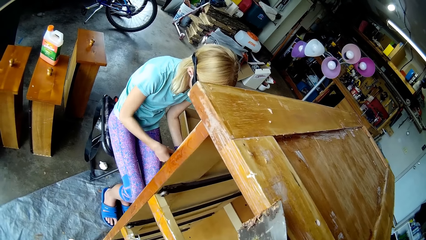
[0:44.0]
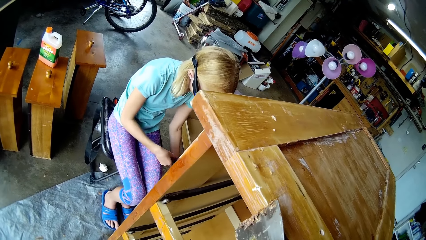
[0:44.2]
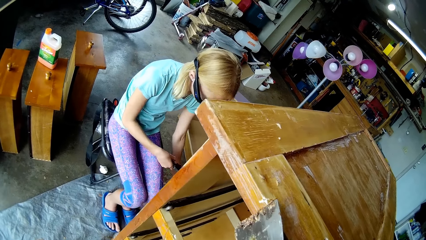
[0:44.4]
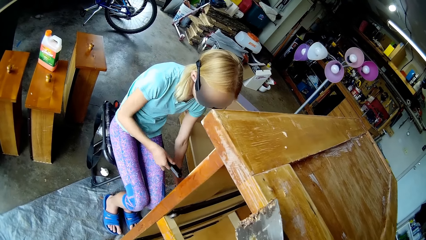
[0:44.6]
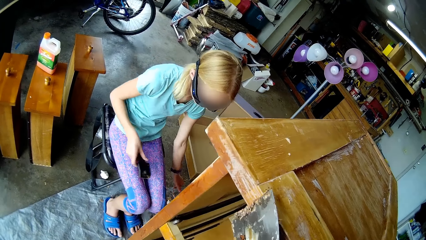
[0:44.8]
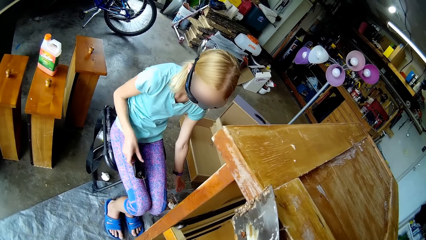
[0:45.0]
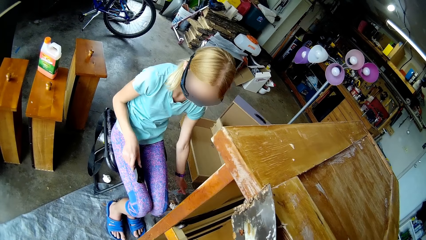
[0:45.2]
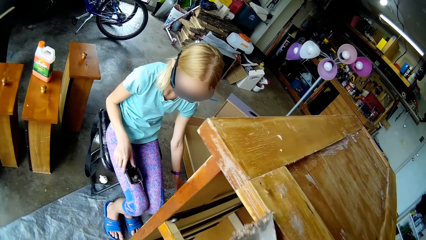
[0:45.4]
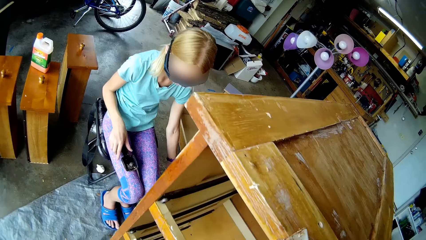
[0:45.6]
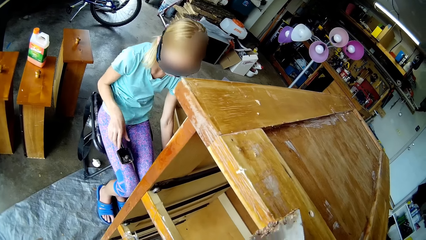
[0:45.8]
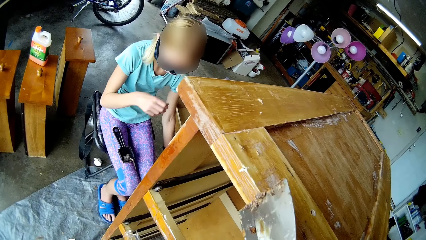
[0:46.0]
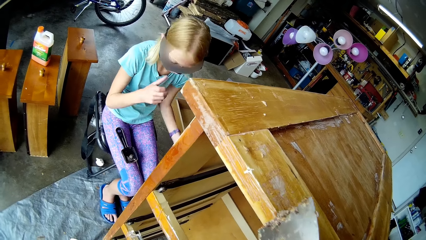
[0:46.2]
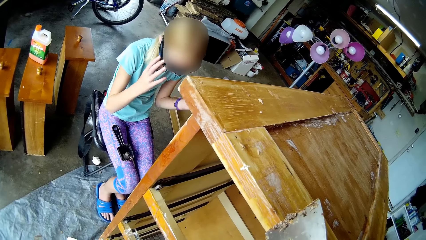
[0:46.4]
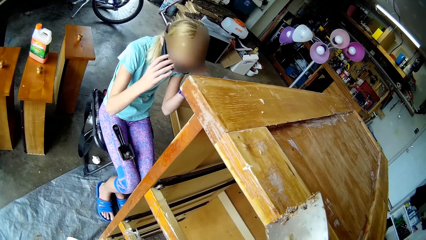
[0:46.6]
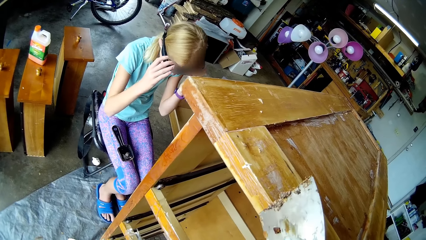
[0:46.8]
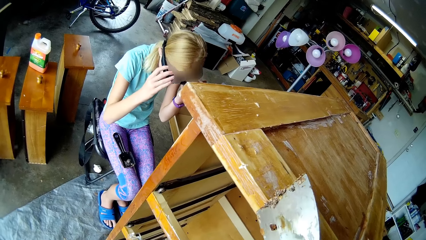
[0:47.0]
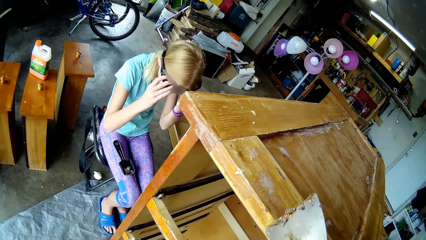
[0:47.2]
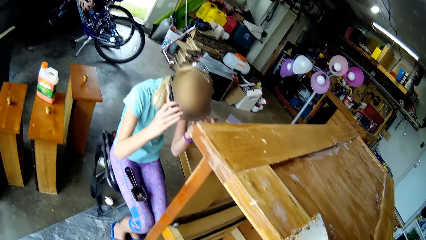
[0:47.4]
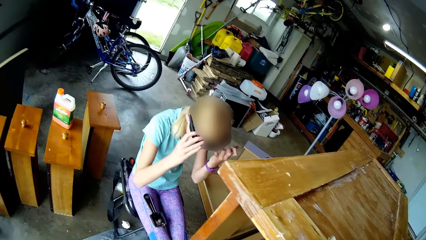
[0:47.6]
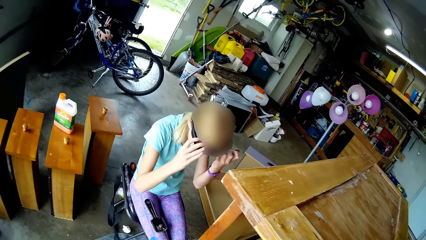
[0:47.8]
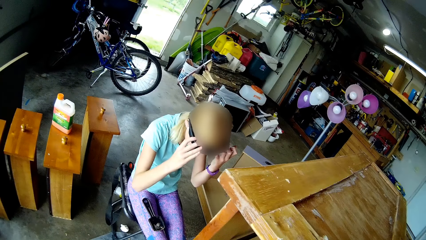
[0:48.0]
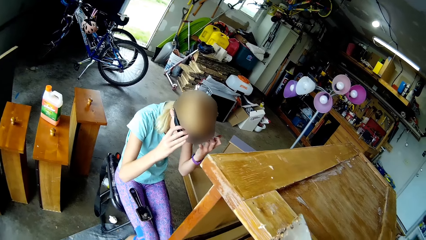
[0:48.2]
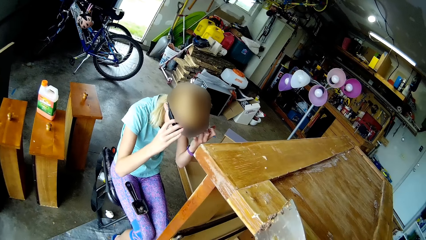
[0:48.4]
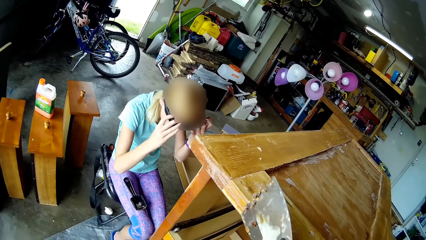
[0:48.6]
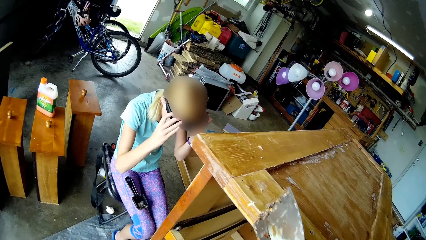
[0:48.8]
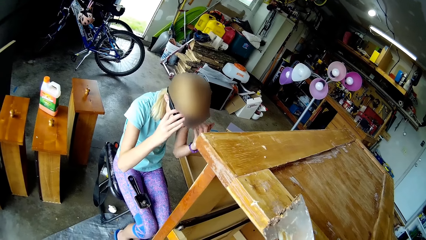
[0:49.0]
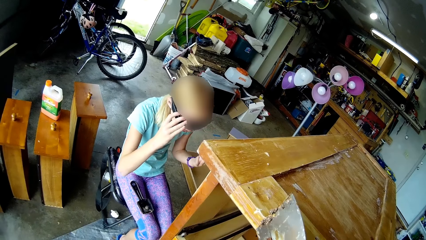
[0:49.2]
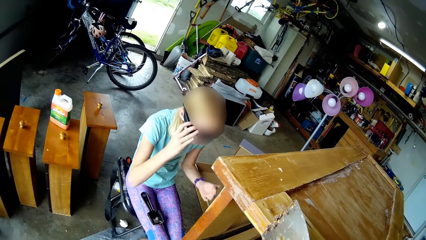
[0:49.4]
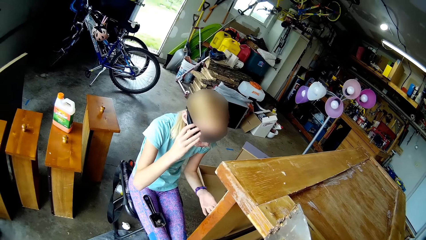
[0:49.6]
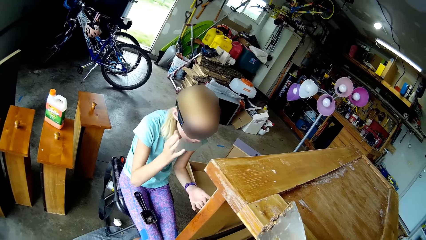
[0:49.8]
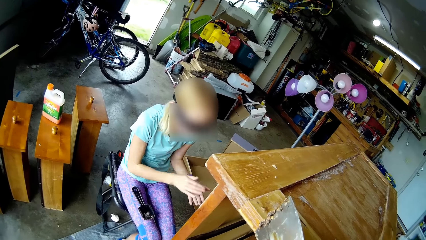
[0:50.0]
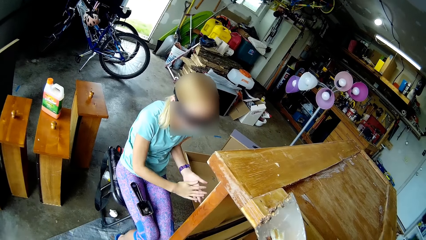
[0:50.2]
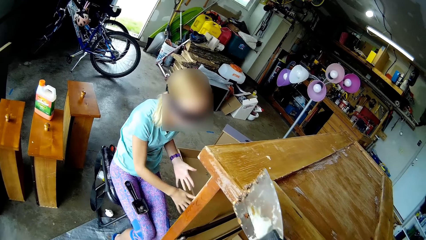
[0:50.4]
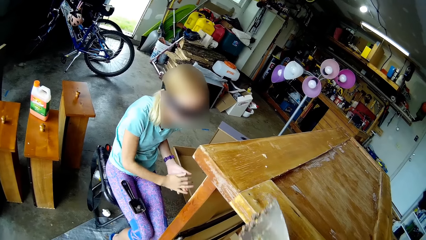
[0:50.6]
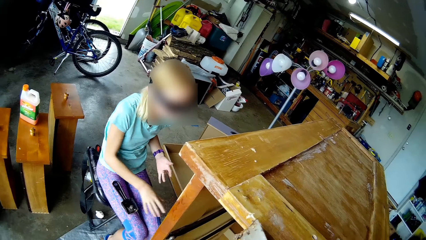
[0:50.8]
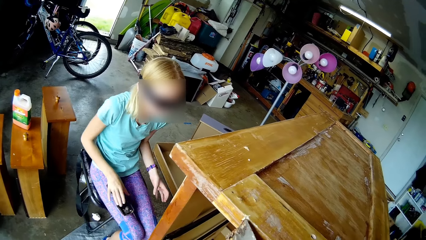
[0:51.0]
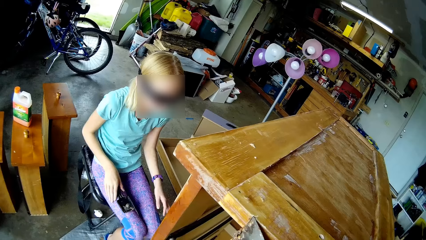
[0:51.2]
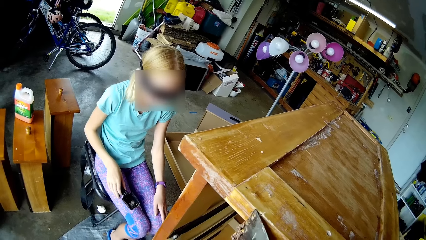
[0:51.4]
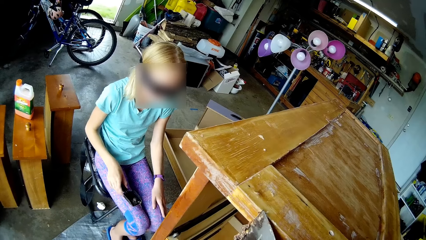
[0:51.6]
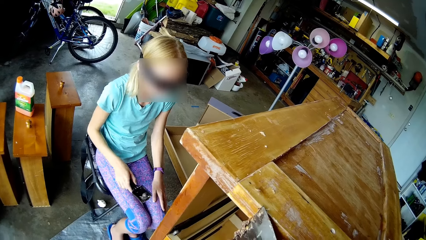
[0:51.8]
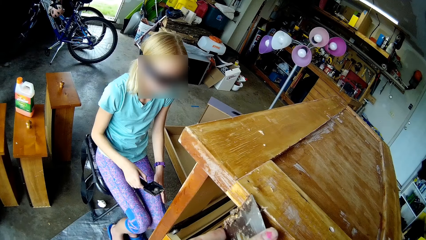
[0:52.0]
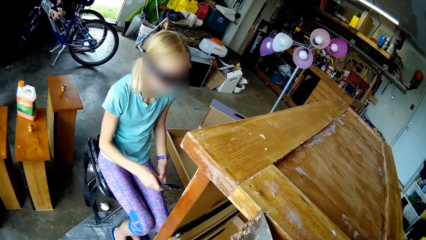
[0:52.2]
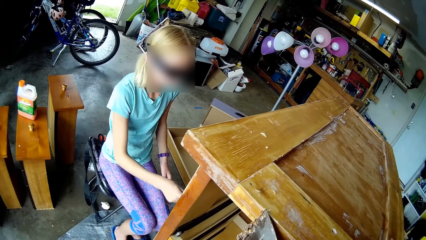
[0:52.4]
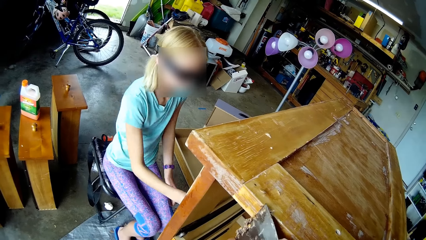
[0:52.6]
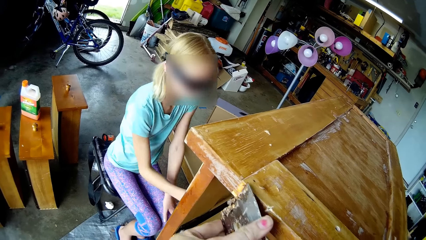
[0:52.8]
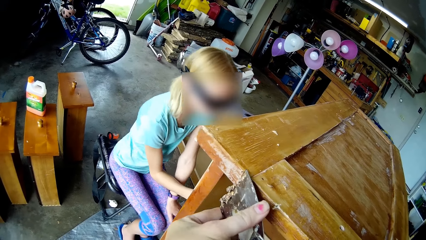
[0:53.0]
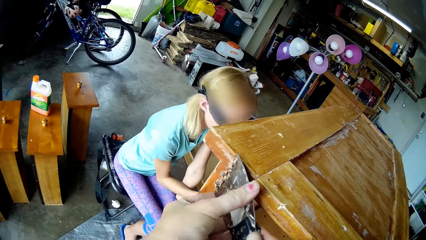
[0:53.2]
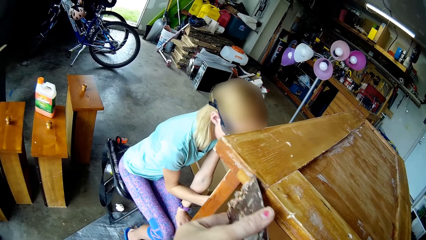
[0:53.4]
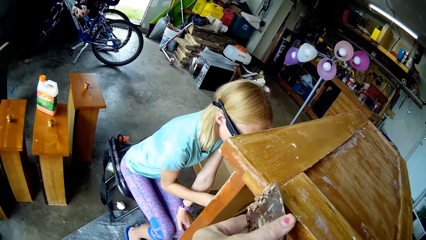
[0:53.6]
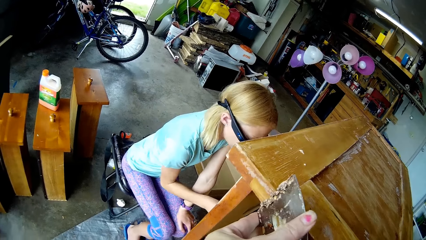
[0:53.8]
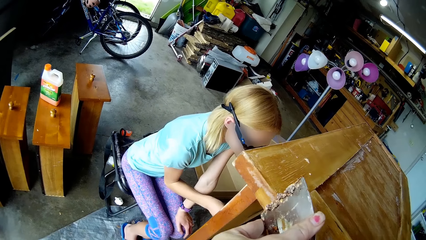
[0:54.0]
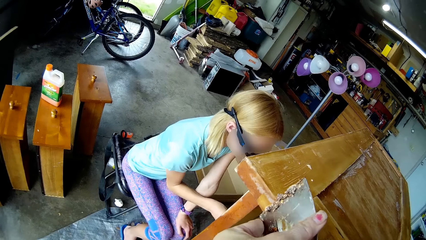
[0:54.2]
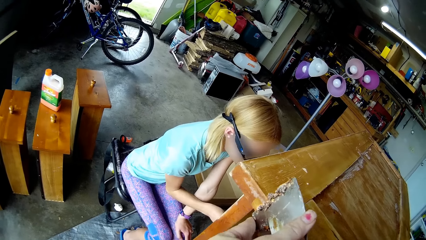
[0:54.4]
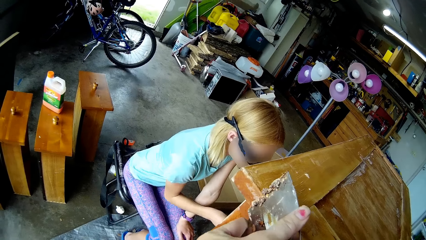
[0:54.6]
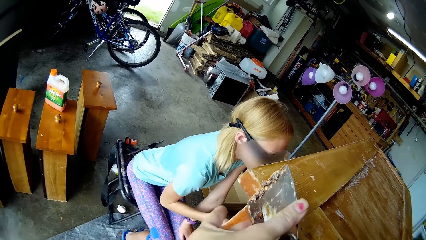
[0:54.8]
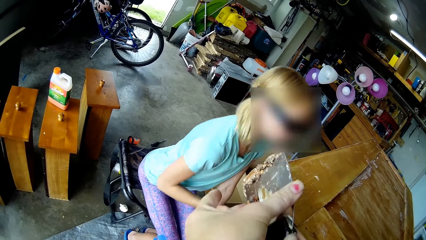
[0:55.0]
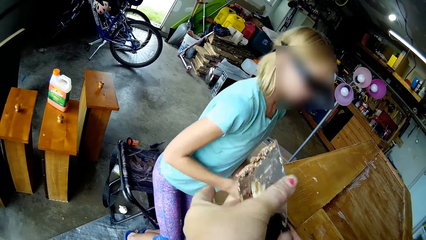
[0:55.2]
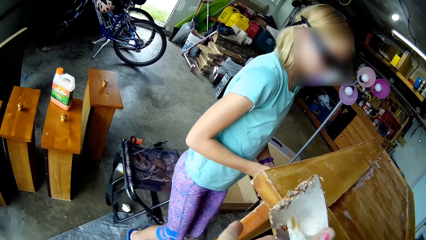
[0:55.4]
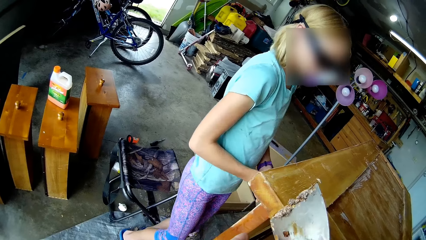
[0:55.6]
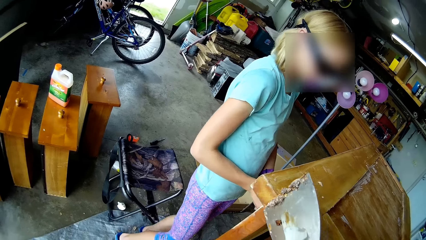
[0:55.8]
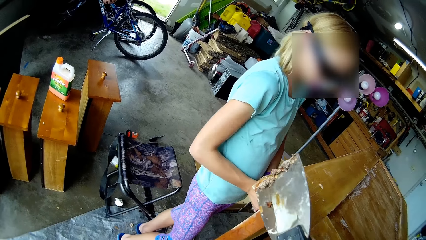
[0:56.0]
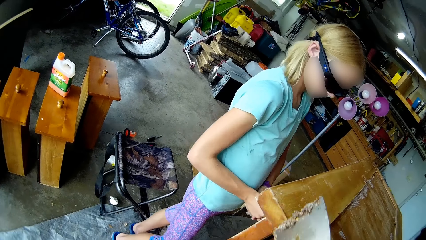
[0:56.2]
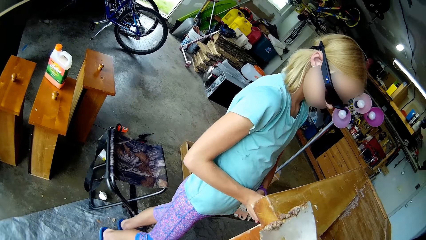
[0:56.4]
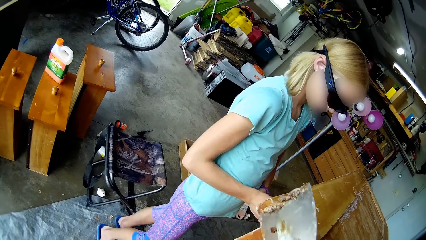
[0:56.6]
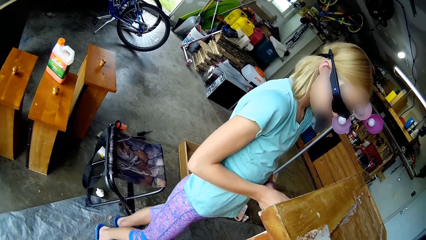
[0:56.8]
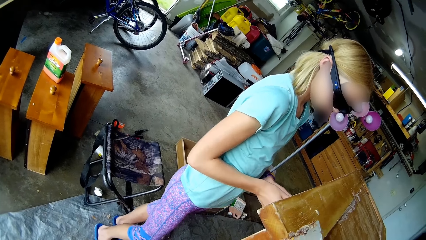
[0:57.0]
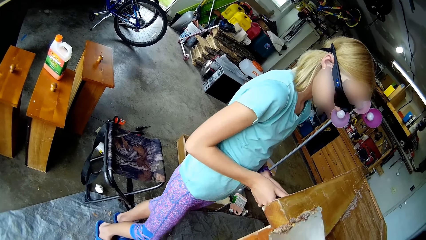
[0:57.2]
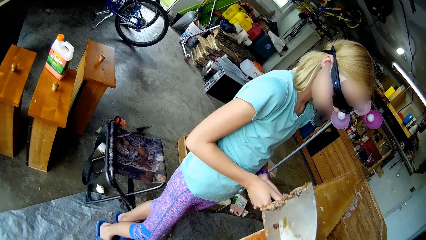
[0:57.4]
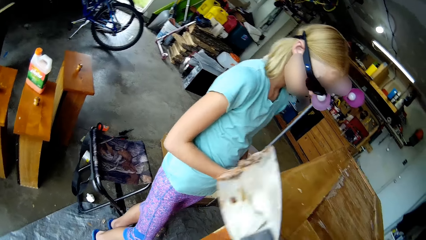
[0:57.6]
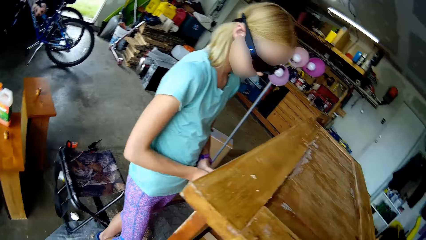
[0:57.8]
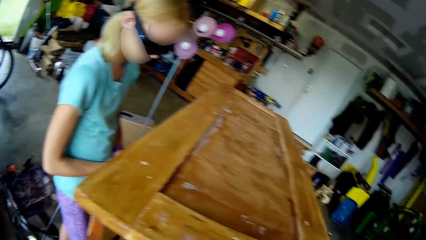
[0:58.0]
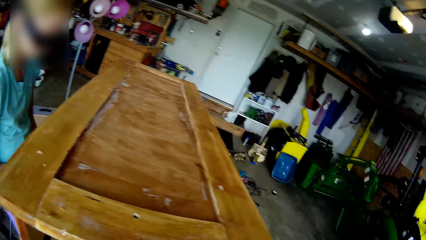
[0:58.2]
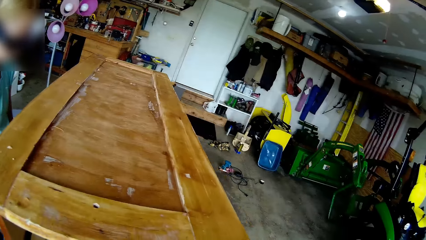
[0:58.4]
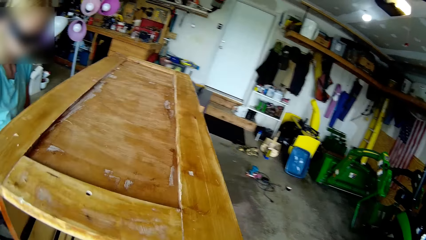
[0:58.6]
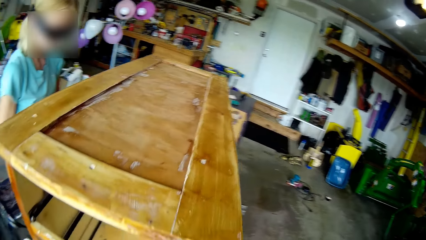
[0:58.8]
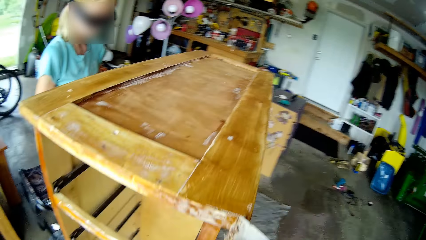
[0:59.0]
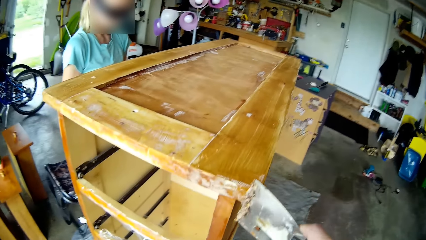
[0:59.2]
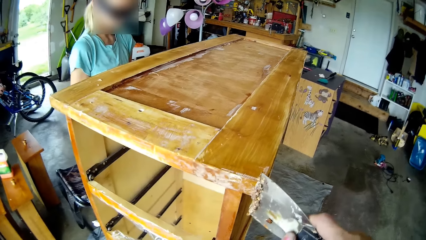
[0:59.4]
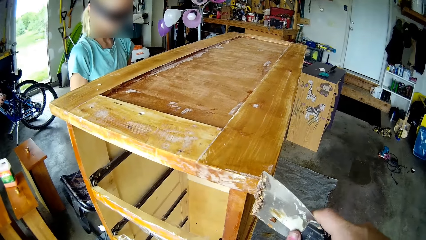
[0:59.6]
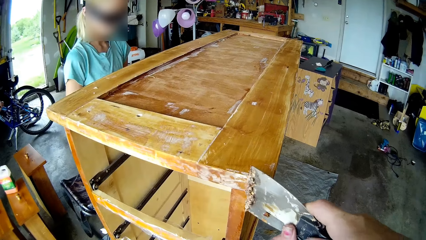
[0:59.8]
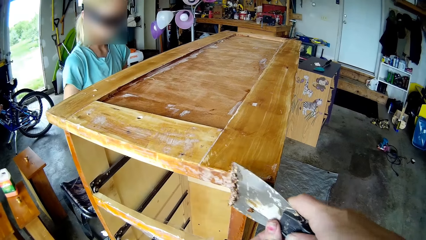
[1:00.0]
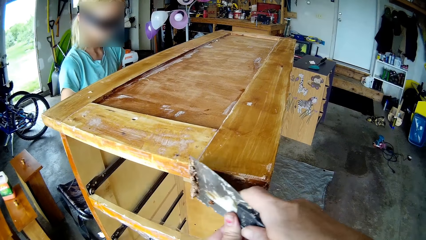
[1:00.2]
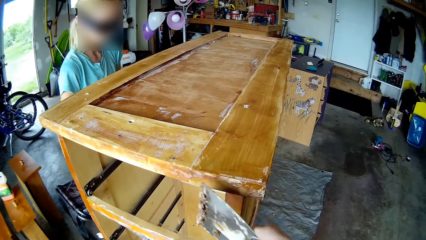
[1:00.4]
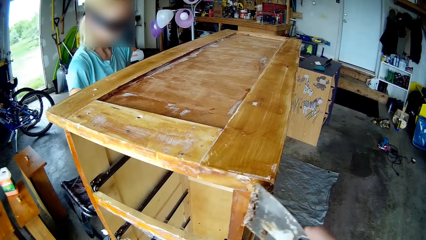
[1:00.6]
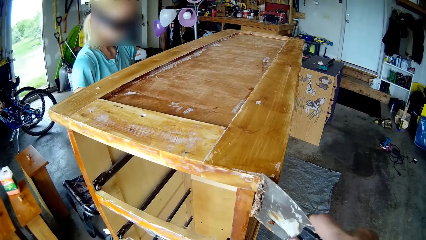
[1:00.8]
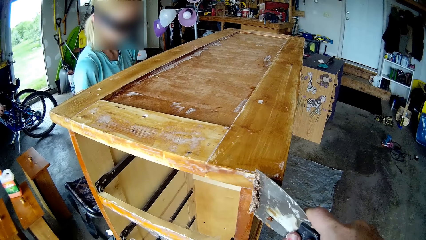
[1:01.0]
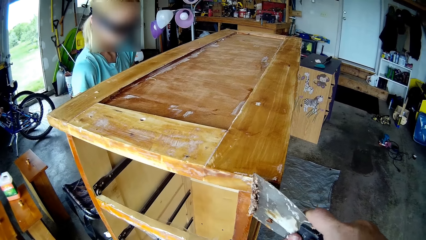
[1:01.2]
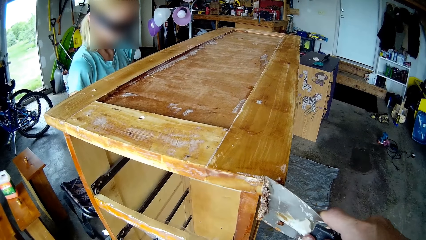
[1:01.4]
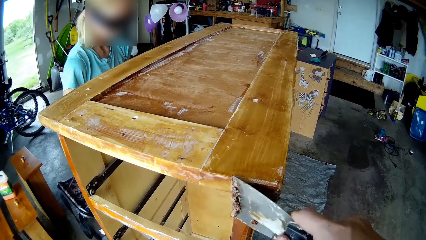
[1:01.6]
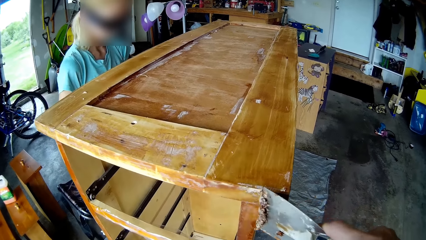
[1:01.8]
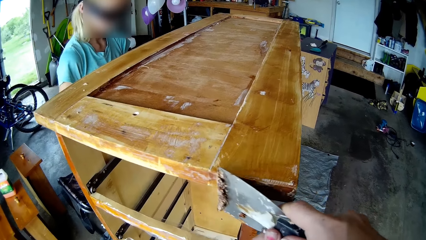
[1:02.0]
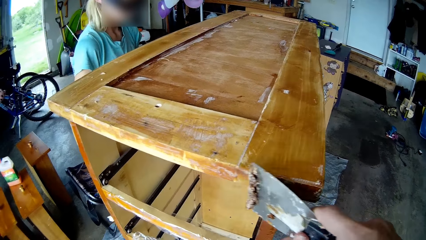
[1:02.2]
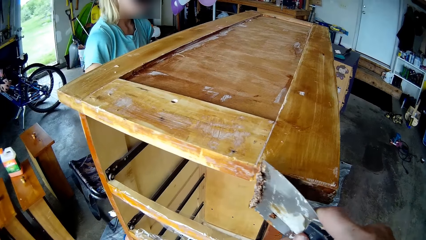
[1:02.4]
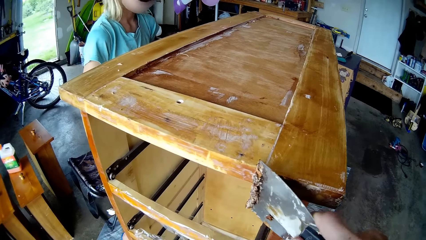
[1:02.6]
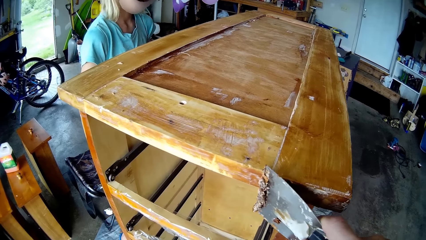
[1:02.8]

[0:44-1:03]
The camera wearer scrubs out paint from the cupboard with a scraper. A person puts the scraper on her lap, grabs something, and wipes off a hand. The camera wearer scrubs out paint from the cupboard with a scraper. The person adjusts goggles, removes one hand from the goggles, lowers the other hand, and wipes hands. The camera wearer scrubs out paint from the cupboard with a scraper. The person takes the scraper, wipes a hand on the clothes, and scrapes paint in the cupboard. The camera wearer scrubs out paint from the cupboard with a scraper. The person uses something and stands up. The camera wearer scrapes paint from the cupboard. The person scrapes paint from the cupboard. The camera wearer looks around, turns around, and scrapes paint from the cupboard.
